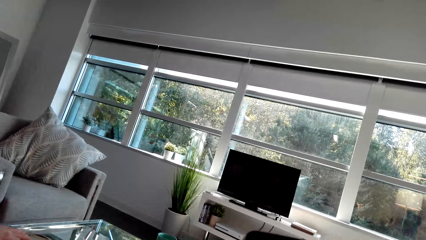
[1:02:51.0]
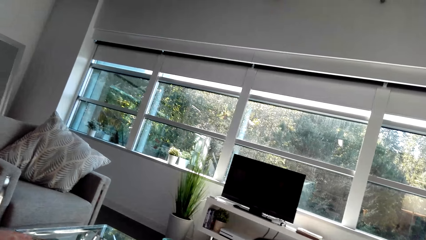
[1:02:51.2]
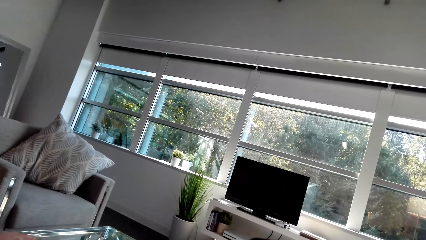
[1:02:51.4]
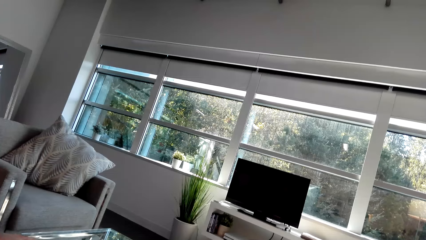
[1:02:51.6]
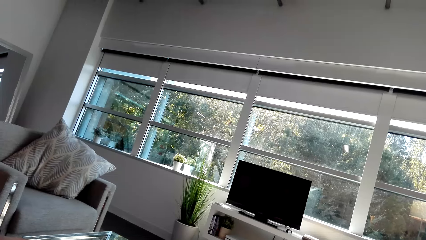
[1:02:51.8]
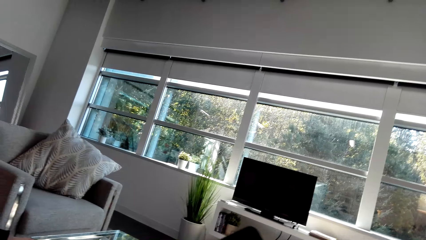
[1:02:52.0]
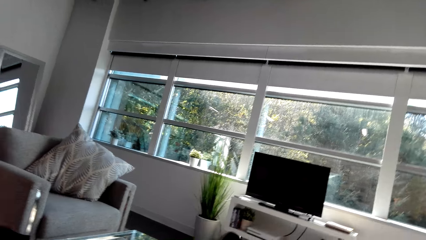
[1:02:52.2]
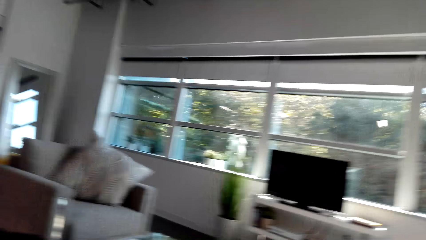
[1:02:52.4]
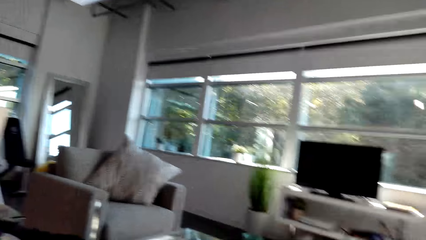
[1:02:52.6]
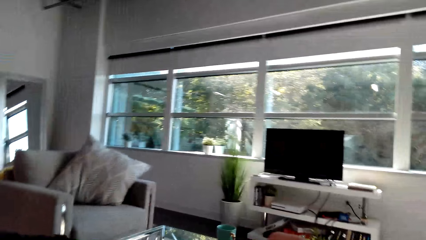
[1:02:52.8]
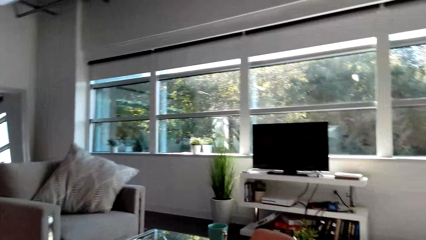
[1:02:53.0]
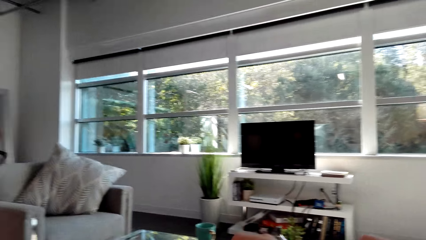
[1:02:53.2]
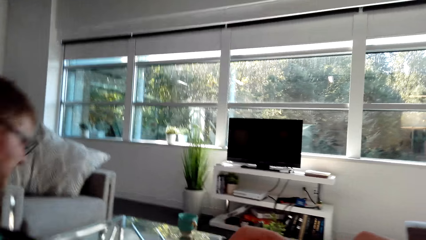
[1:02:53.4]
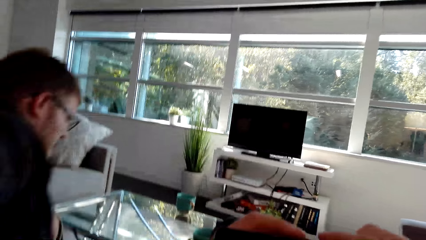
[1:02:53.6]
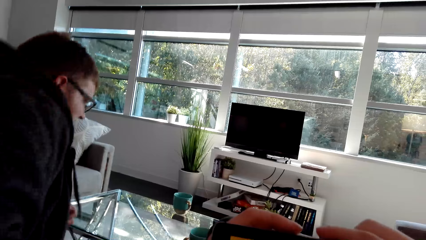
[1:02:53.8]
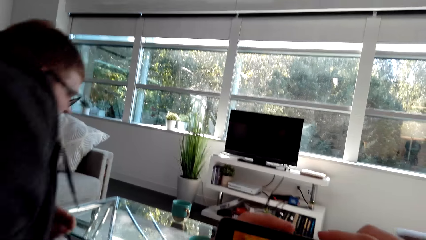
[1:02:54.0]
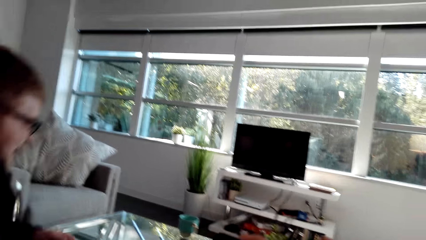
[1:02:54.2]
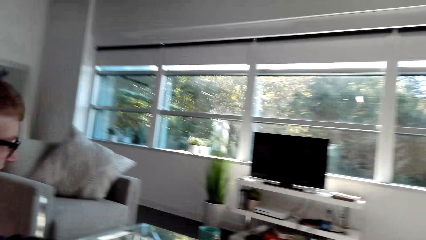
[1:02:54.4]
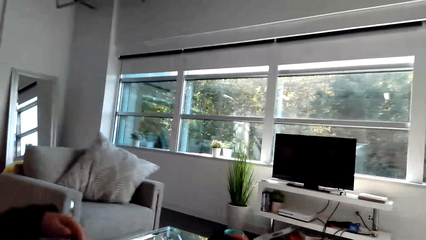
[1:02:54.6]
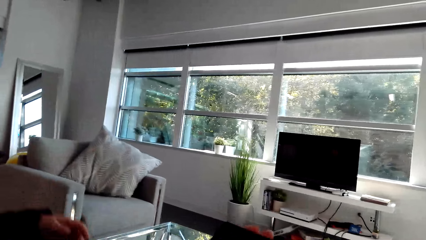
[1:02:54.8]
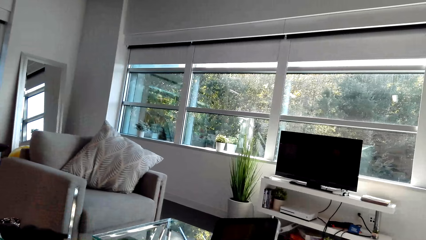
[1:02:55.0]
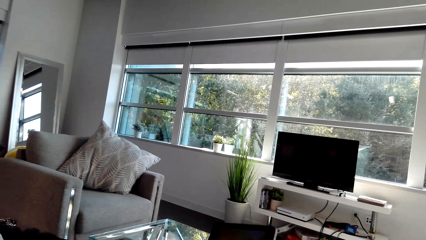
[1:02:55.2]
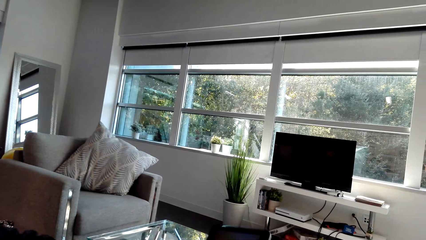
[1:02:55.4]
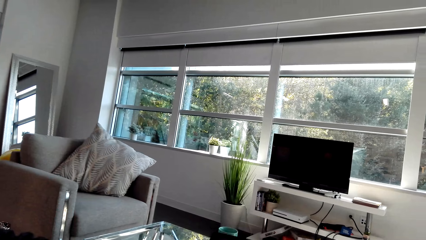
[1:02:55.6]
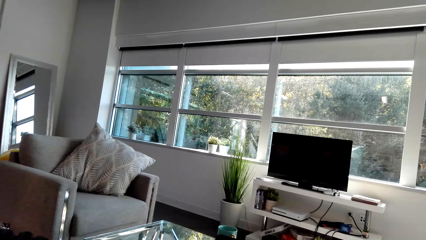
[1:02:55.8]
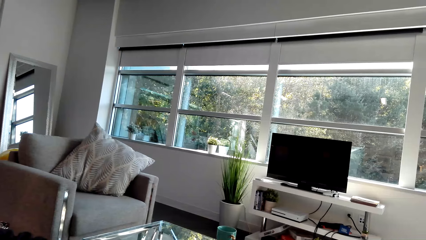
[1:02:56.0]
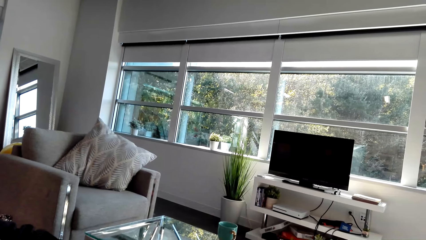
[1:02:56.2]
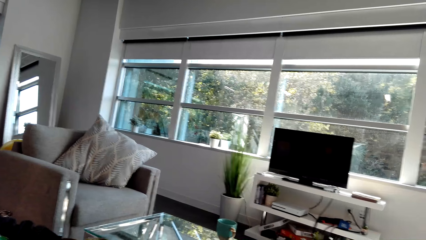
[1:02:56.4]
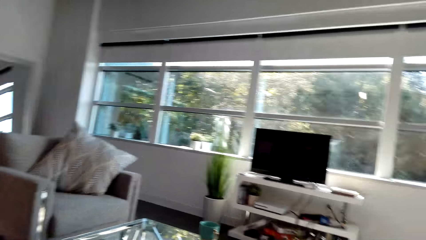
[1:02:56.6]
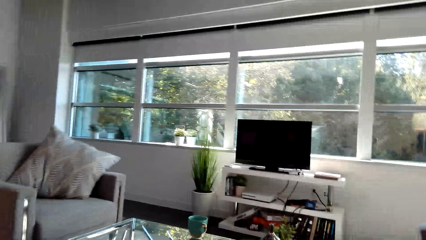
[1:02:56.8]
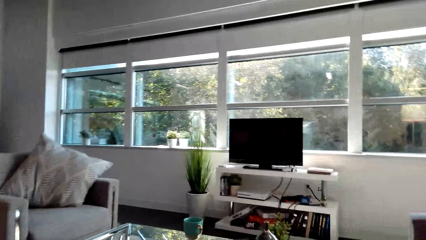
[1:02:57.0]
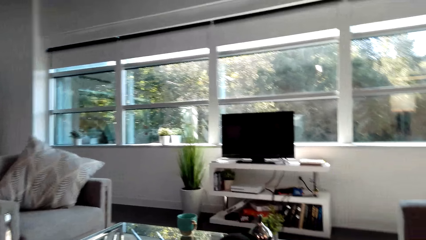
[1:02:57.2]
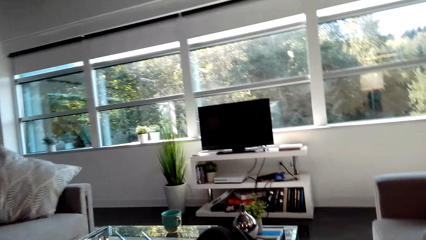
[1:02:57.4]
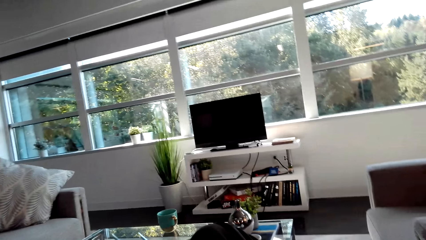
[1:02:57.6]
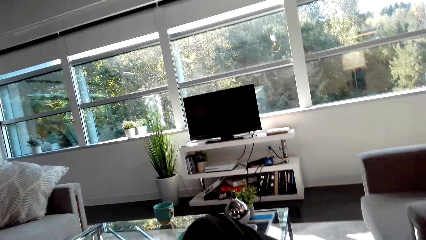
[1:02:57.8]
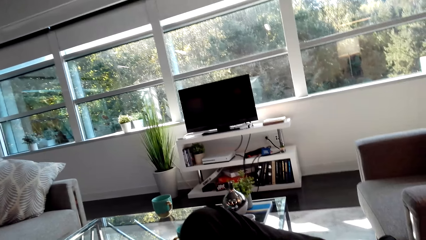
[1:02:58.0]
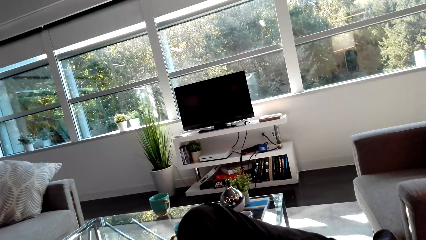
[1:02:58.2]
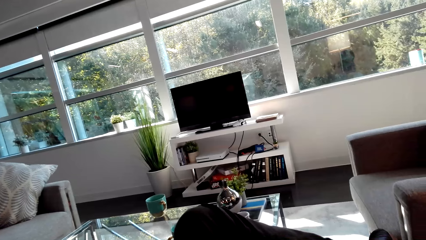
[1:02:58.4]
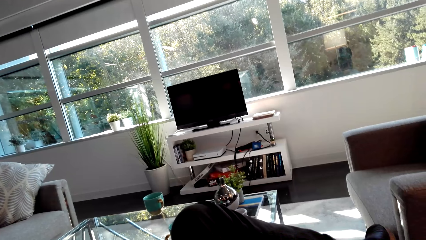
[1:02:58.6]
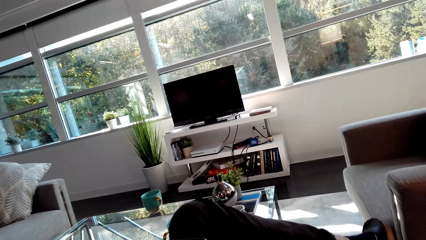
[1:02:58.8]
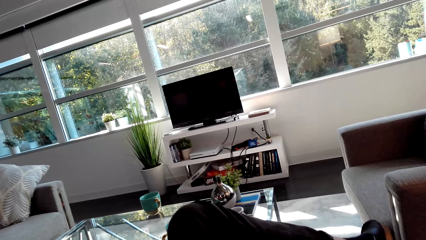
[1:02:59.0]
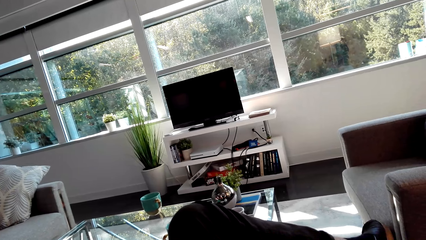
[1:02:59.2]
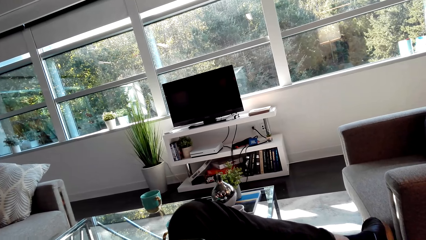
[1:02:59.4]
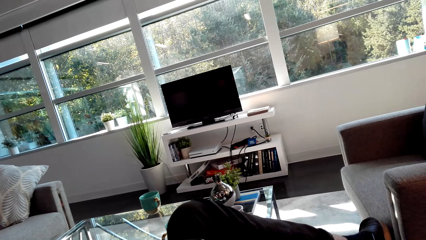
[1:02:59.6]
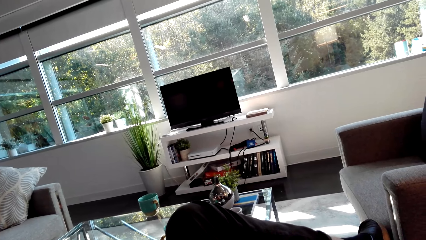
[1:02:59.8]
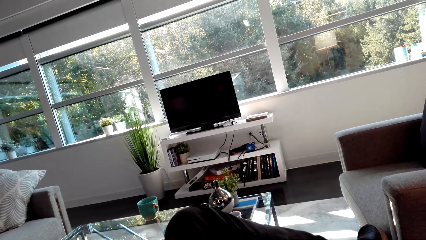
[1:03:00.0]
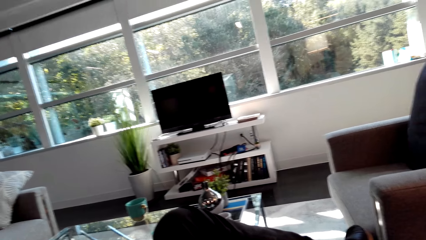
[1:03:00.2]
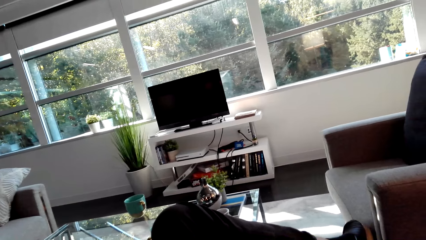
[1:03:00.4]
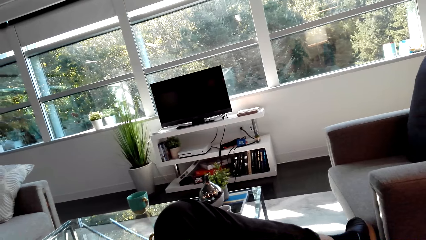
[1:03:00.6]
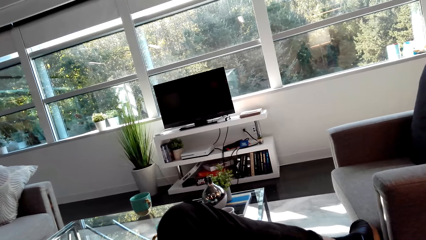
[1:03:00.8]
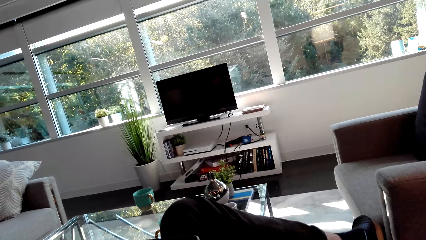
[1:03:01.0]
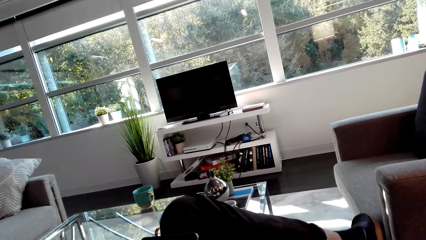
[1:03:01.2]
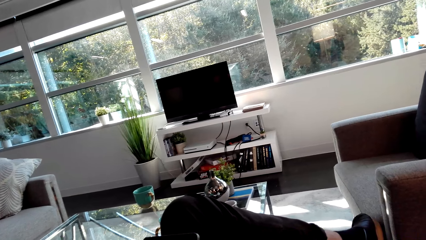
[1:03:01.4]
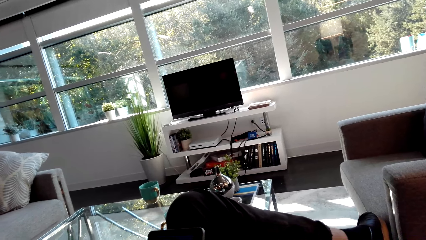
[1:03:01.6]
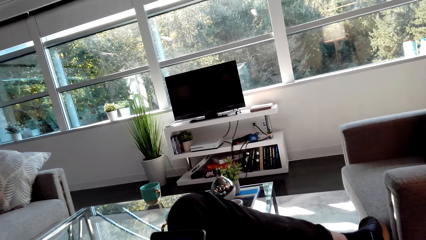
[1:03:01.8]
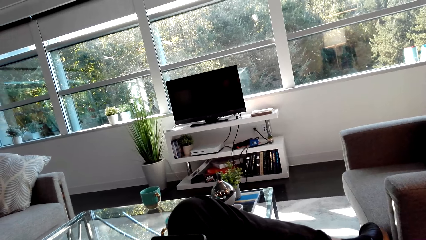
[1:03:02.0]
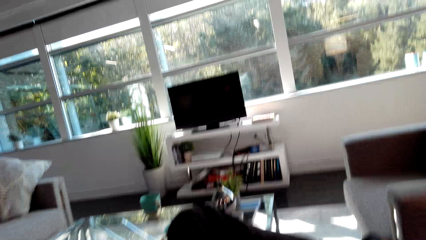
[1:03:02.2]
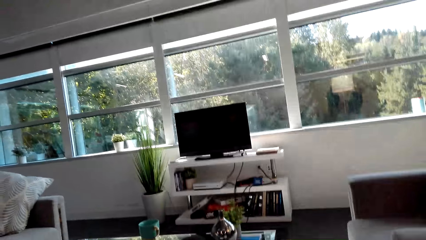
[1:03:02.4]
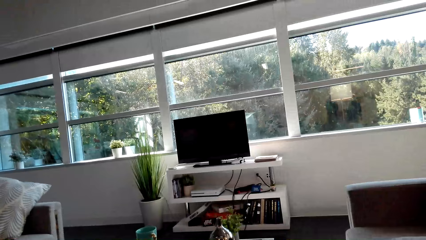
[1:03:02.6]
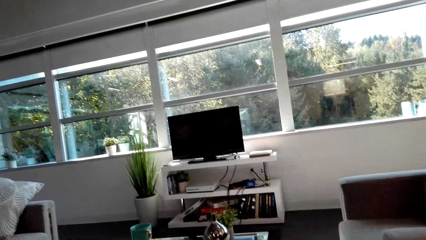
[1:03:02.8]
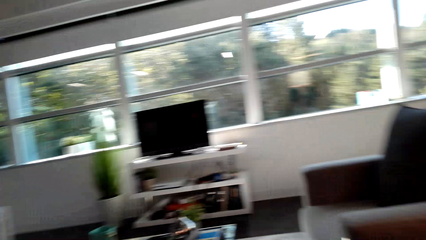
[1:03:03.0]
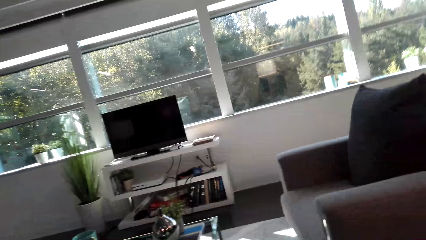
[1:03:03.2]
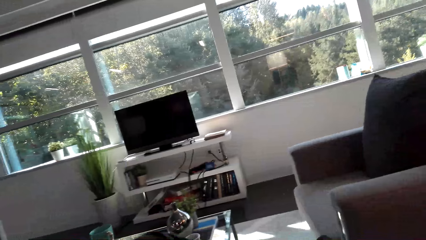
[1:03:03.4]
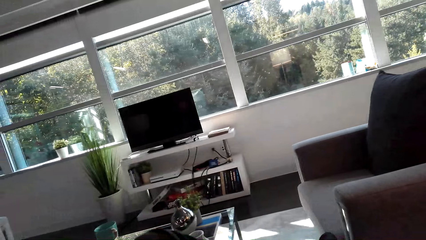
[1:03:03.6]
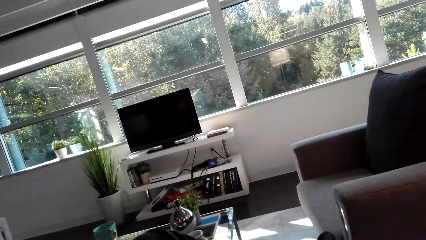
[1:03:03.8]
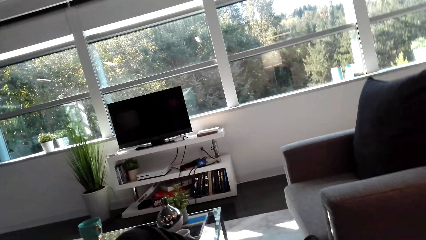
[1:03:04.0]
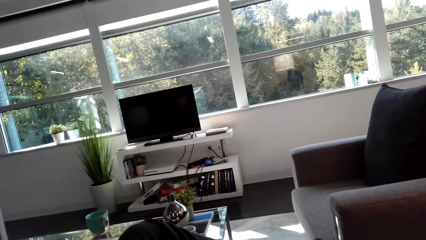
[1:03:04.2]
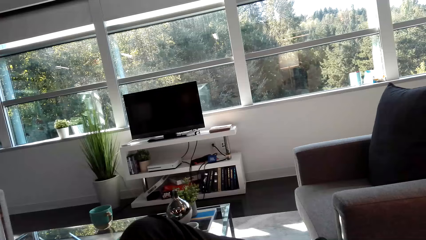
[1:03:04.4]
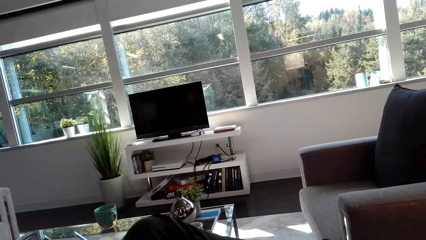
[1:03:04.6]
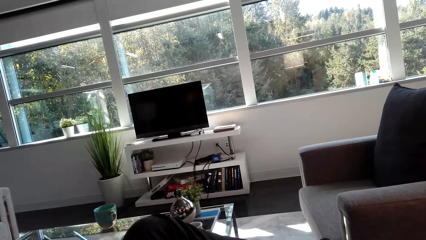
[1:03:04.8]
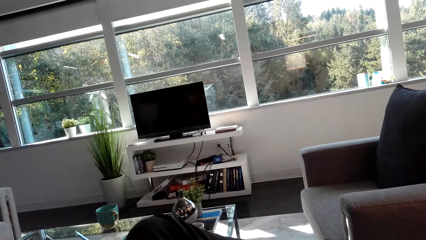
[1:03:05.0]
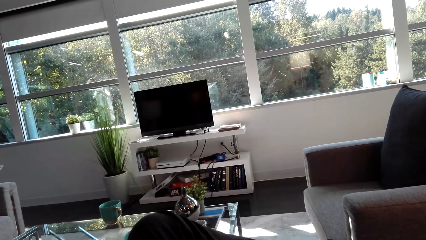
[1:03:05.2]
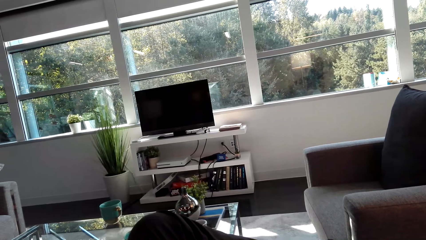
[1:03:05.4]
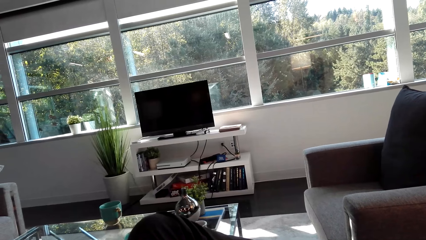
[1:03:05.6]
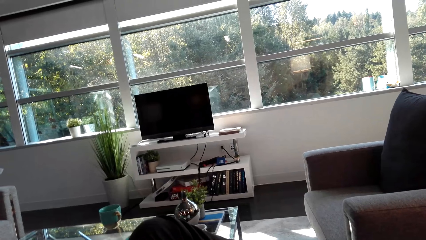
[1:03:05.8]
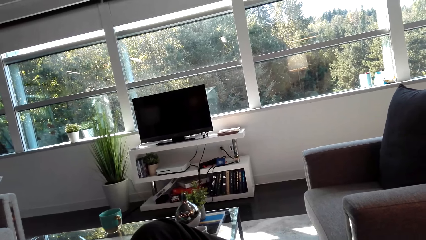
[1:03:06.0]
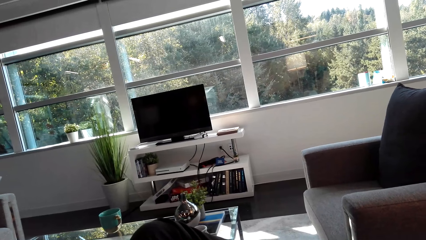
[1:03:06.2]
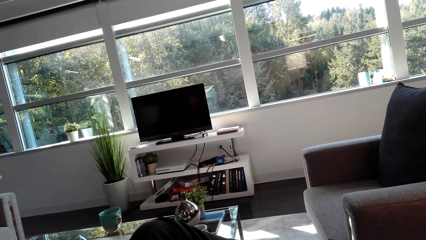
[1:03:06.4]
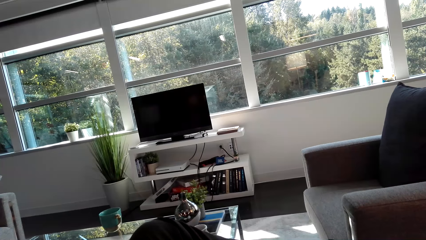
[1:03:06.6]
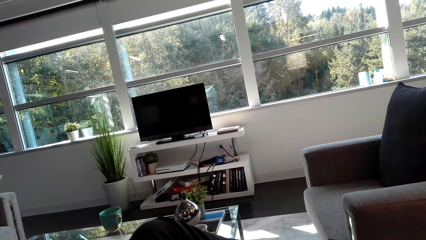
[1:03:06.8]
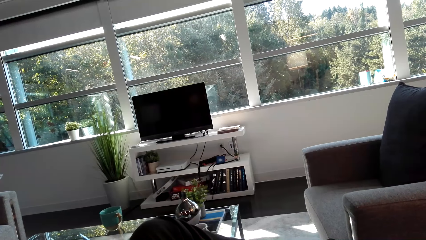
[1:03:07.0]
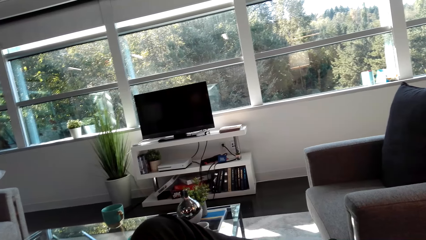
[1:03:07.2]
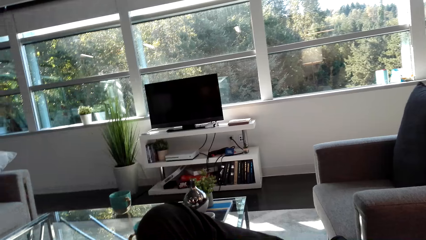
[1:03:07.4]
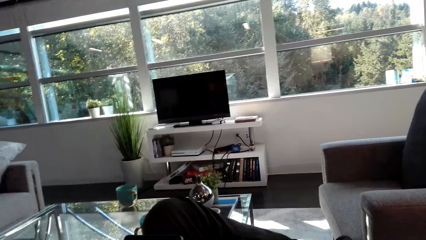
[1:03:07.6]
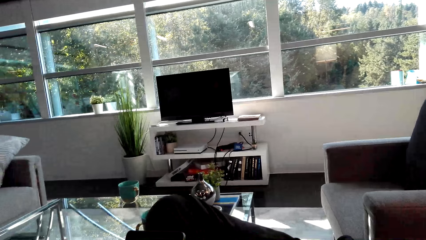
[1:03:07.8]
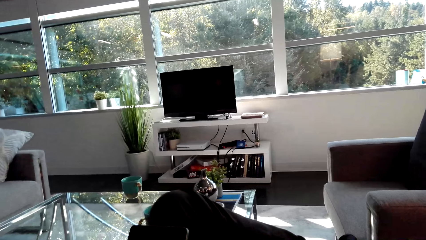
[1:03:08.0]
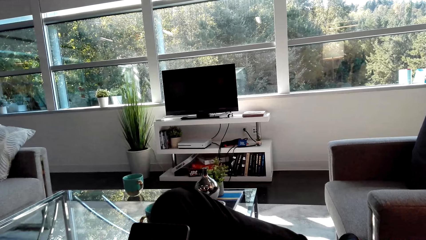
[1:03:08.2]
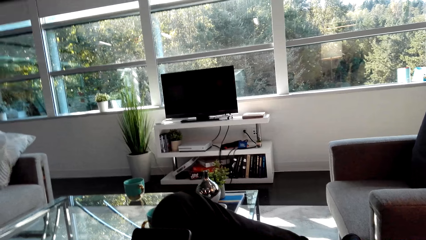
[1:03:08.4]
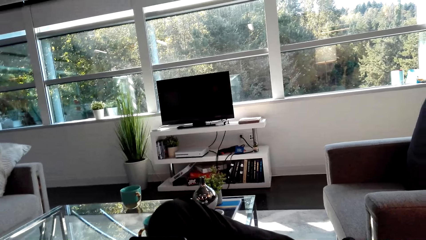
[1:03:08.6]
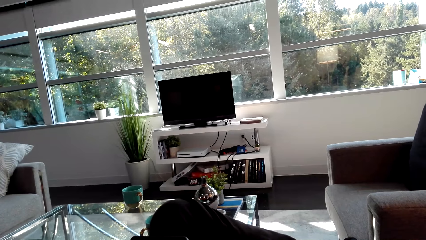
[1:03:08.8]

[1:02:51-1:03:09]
The camera wearer looks around. A man stands. The camera wearer looks around. They talk. They look around.
